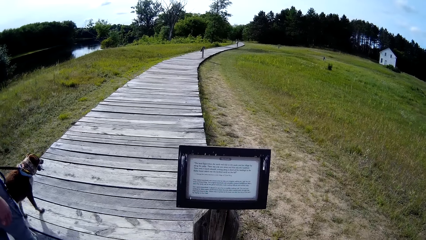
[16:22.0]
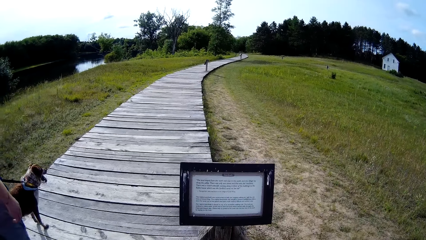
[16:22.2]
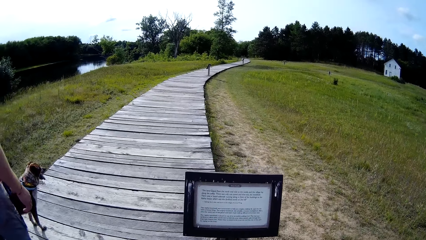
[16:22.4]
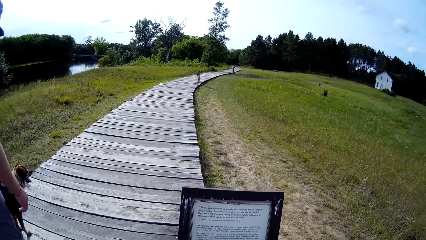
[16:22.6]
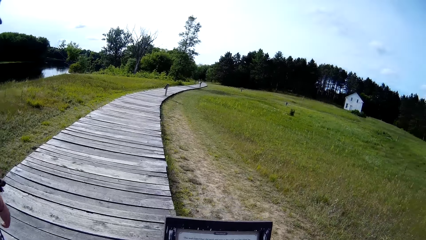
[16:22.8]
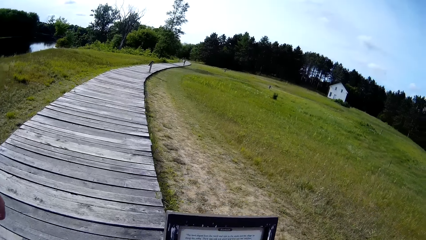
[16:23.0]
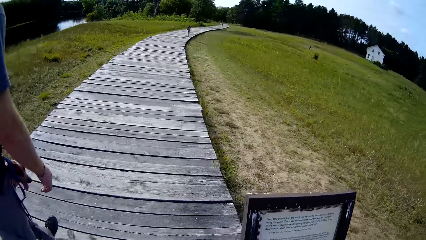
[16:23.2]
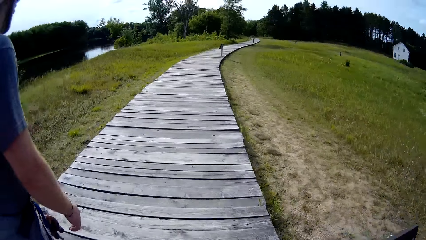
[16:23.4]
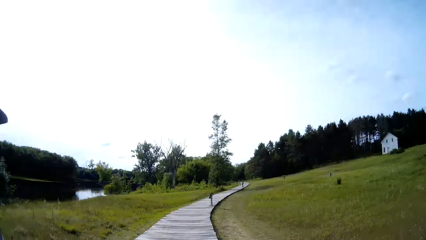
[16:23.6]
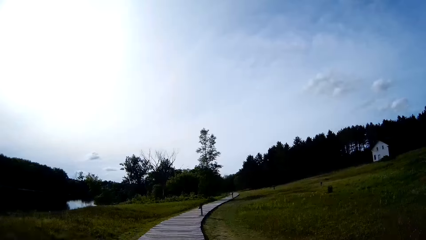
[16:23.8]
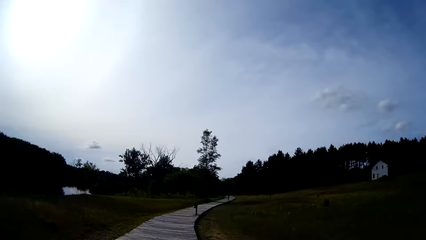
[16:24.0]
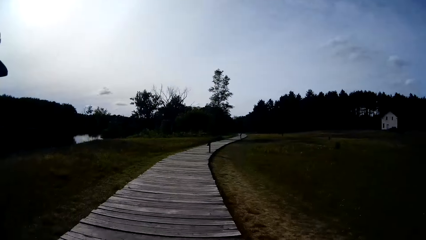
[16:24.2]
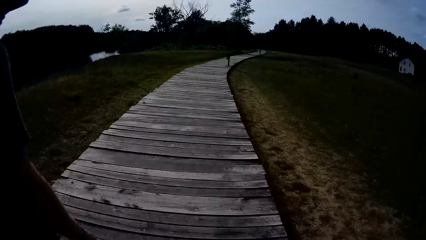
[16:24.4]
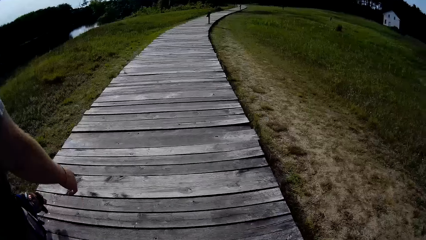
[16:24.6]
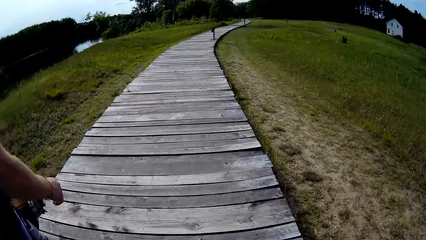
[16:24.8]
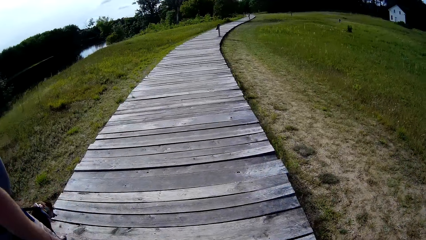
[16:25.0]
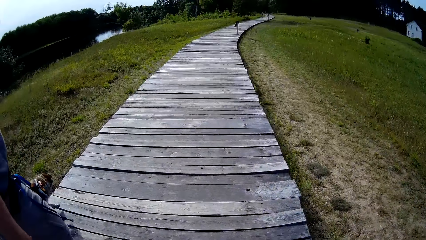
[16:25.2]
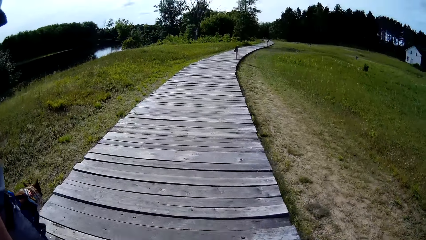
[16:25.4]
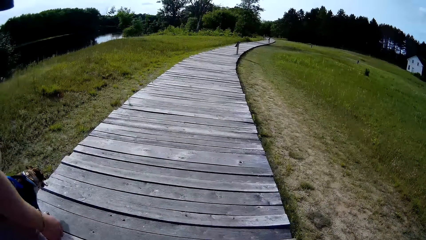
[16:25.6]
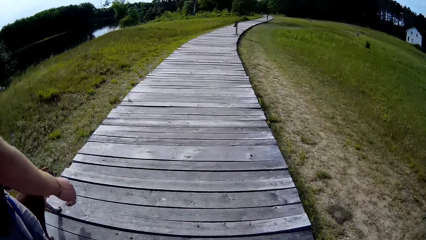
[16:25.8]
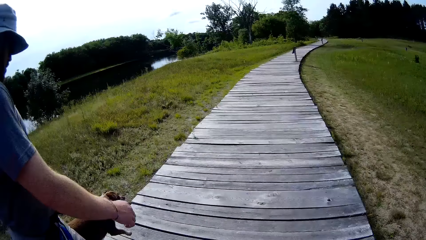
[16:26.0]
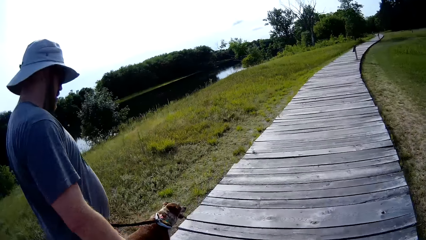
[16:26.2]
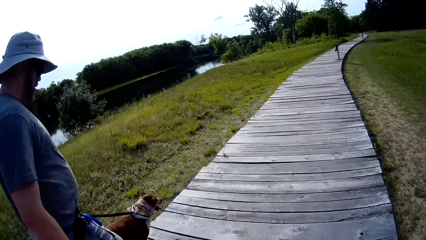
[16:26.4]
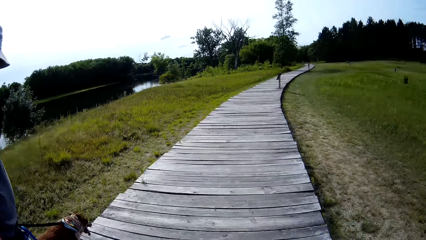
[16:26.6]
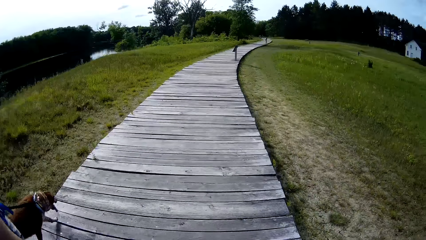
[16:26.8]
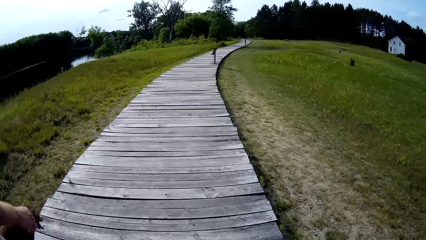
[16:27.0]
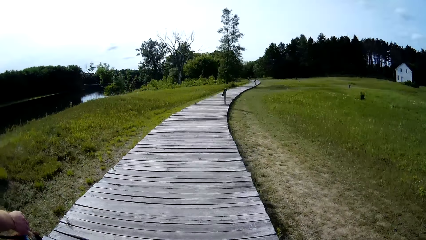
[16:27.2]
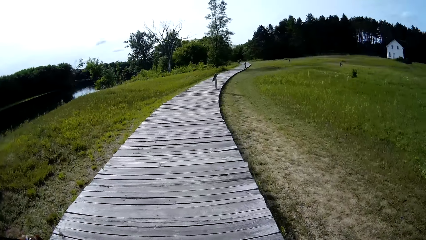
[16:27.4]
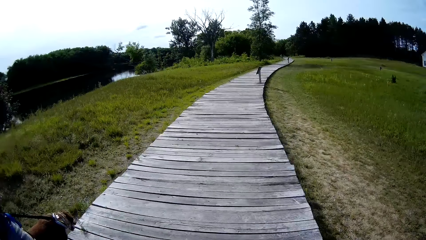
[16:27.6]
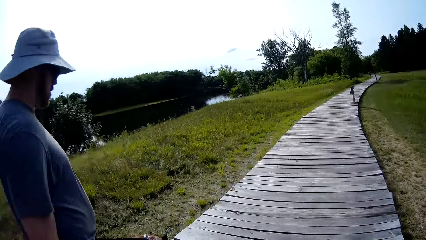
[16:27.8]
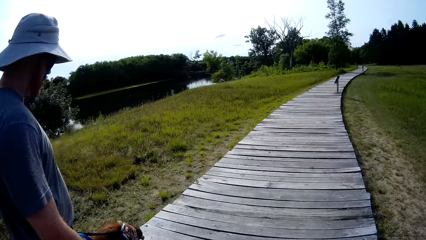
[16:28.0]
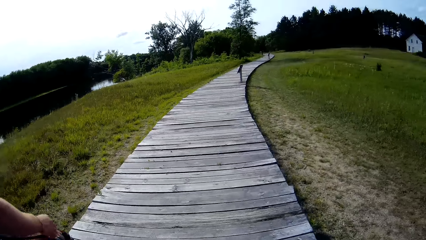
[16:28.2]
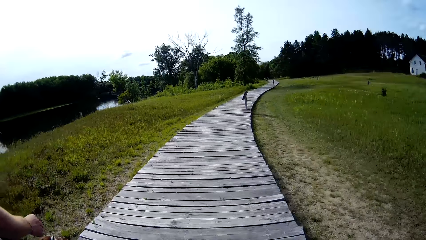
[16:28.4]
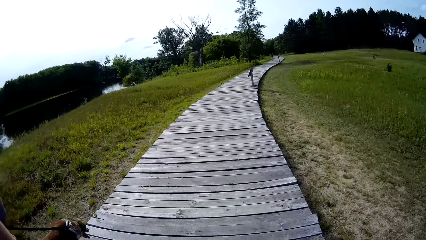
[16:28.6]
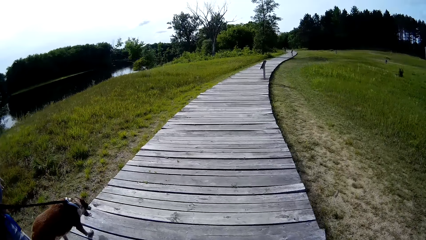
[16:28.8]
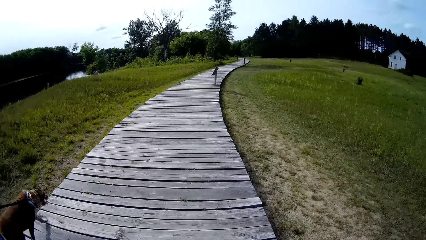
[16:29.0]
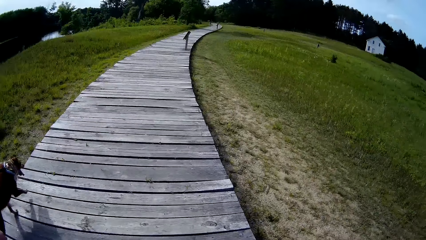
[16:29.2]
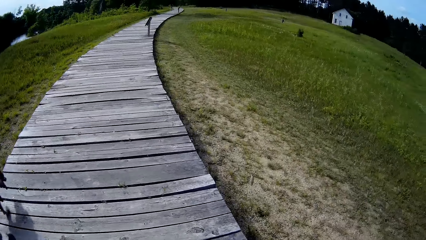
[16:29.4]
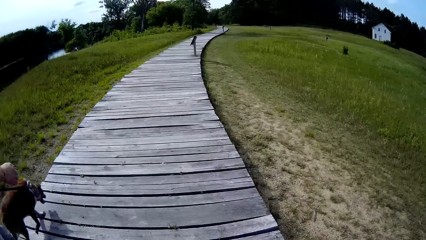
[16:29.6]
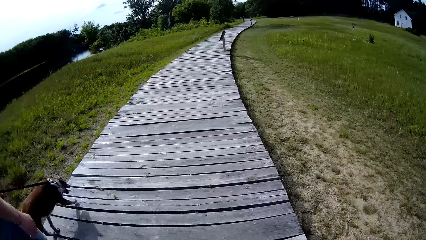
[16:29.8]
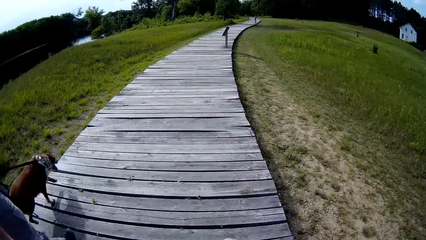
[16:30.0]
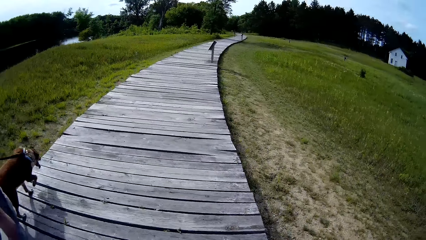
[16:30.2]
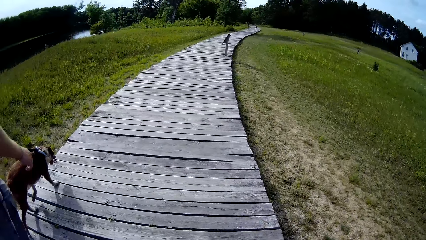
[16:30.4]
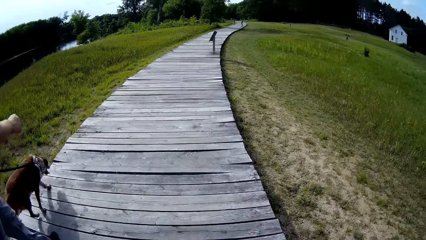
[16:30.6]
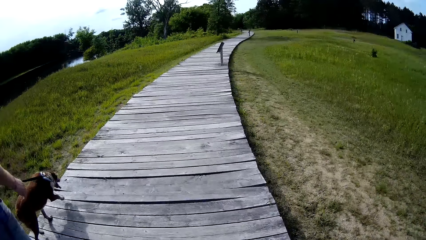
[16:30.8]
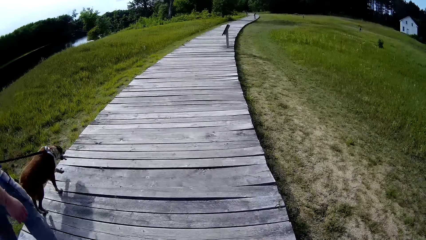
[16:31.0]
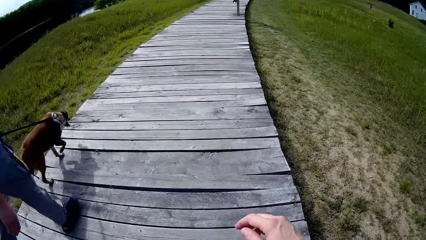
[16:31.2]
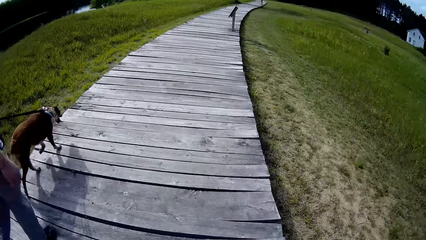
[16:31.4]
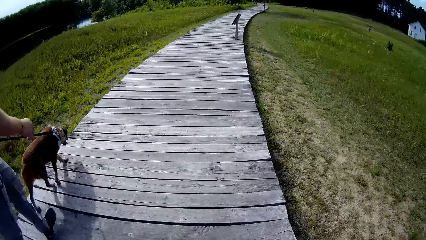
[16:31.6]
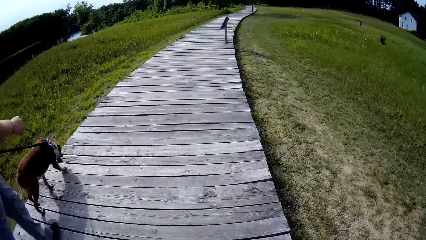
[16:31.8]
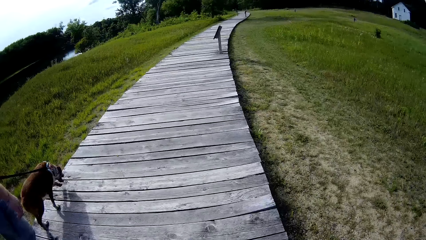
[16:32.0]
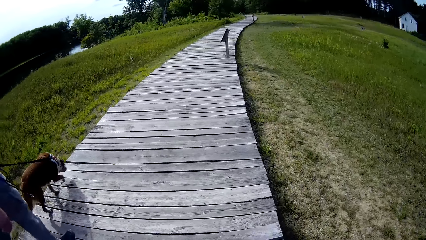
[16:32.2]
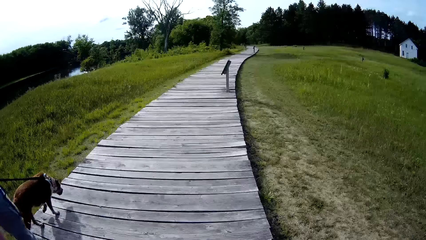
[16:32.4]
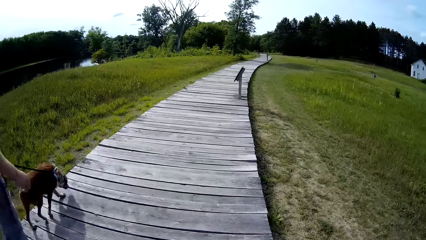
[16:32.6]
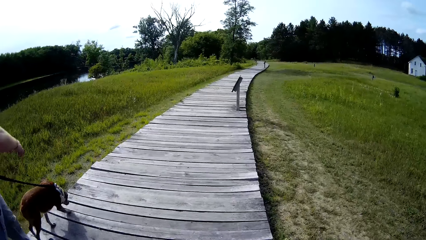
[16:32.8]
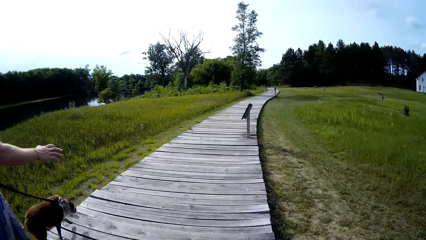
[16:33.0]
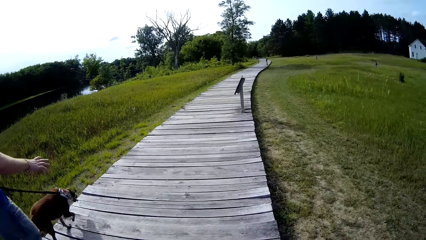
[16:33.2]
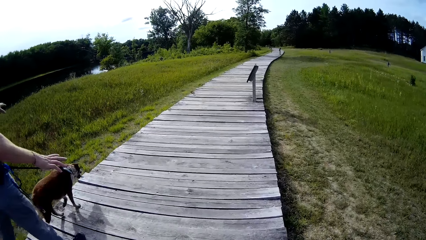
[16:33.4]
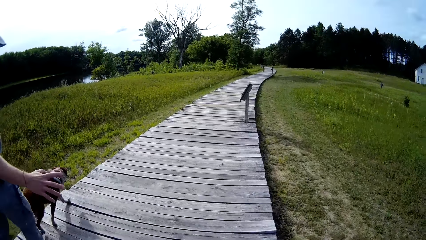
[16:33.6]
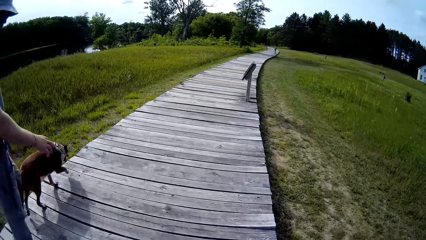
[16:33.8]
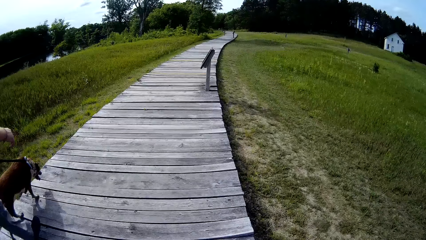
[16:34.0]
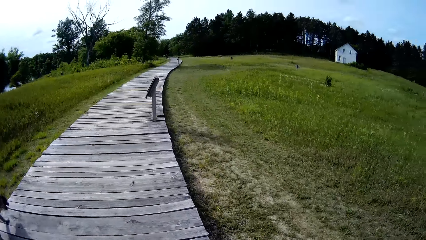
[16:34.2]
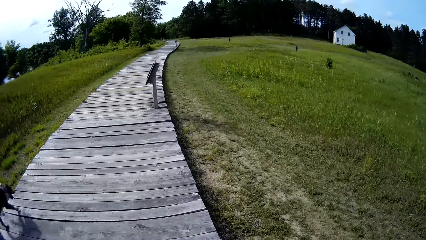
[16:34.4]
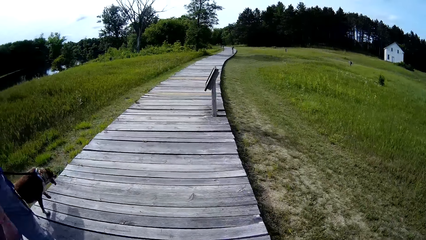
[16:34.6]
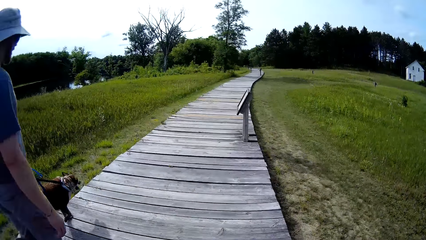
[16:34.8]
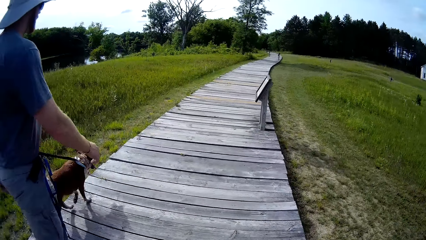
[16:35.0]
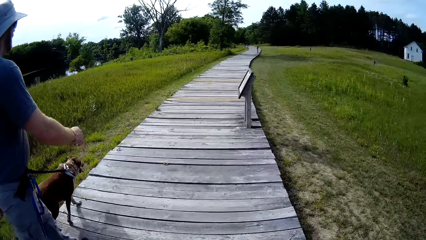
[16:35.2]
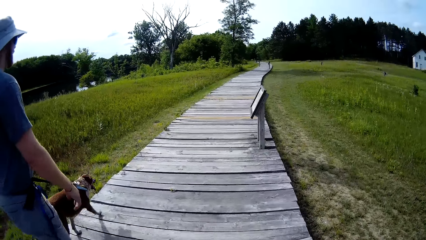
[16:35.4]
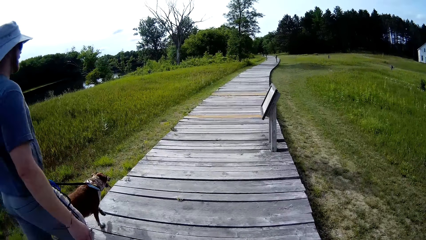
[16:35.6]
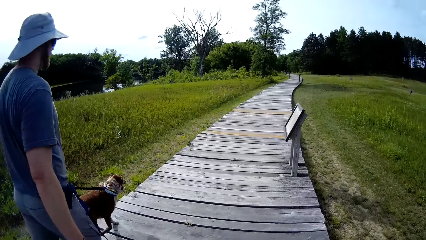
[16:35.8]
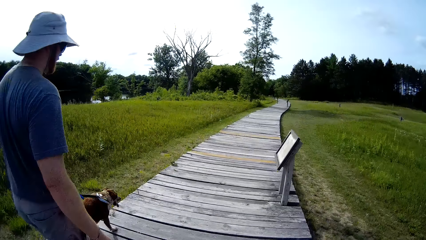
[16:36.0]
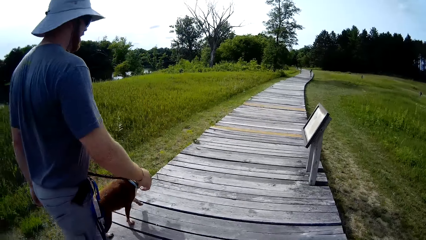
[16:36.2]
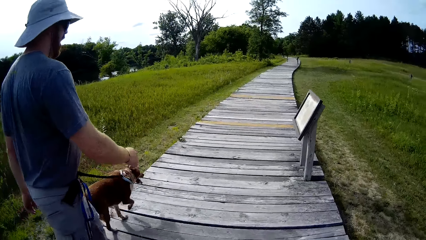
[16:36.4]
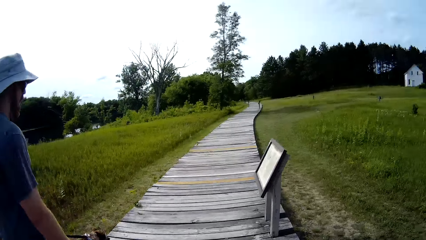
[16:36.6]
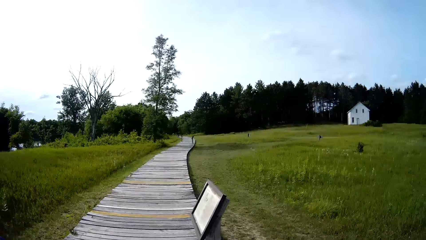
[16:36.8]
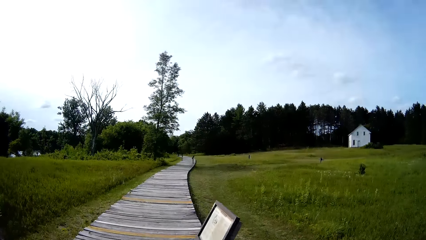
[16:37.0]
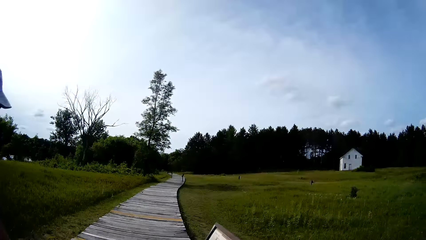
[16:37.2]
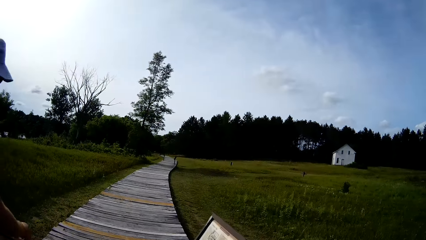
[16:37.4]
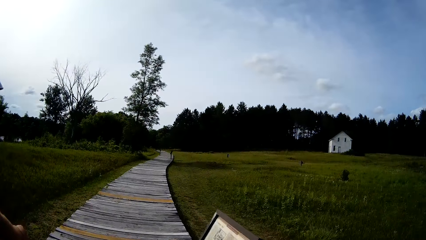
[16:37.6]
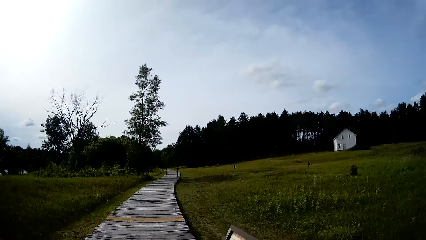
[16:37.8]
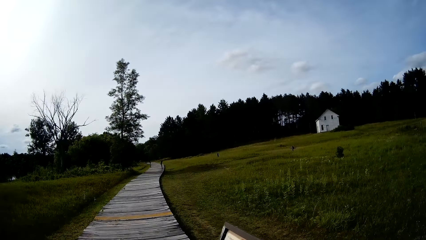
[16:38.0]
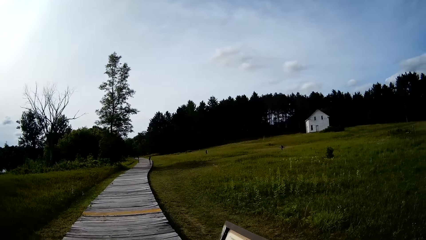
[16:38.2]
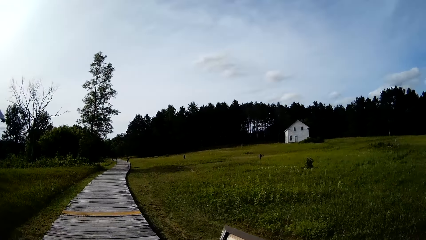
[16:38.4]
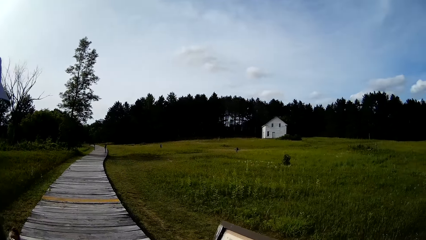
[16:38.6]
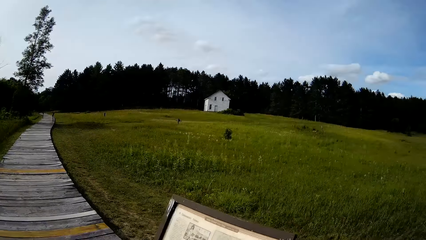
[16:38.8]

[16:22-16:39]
The camera wearer walks on the road with a man with a dog. The man walks down the walkway with the dog. The camera wearer walks down the walkway.
